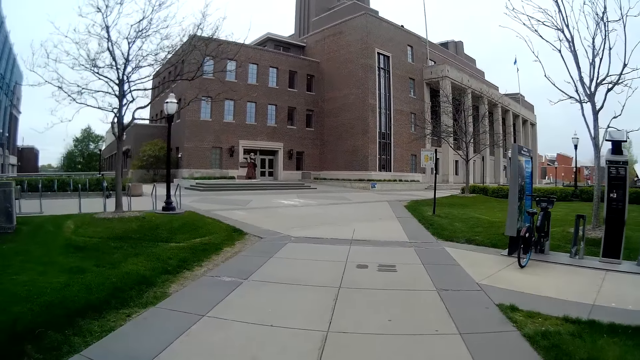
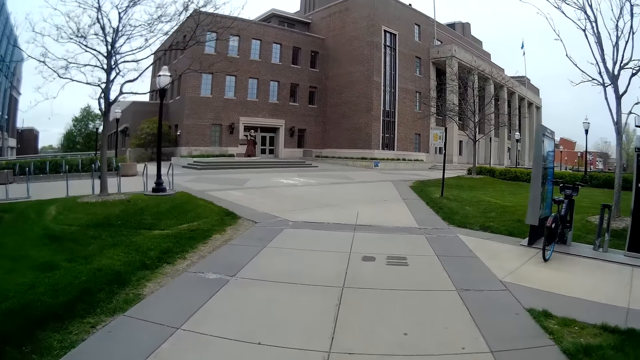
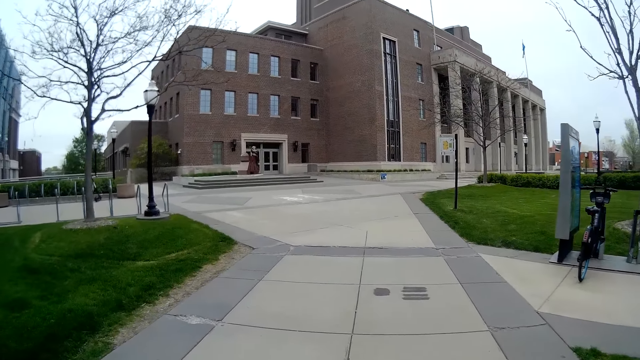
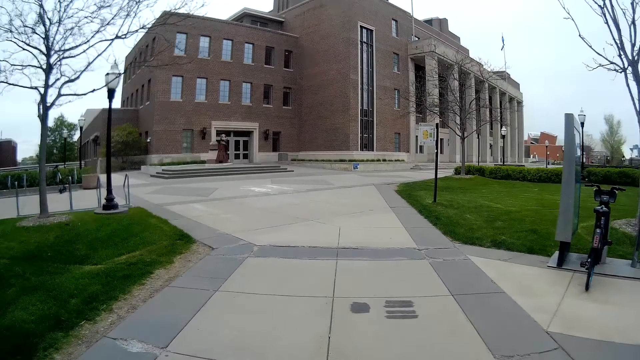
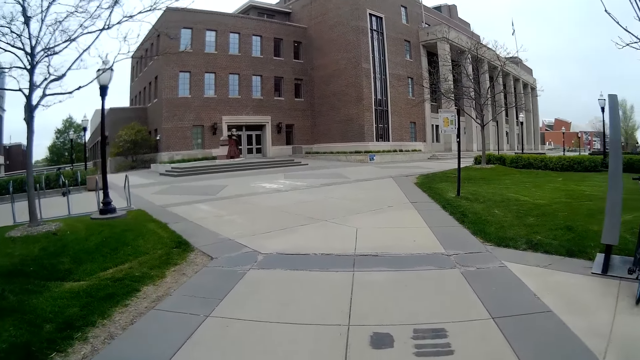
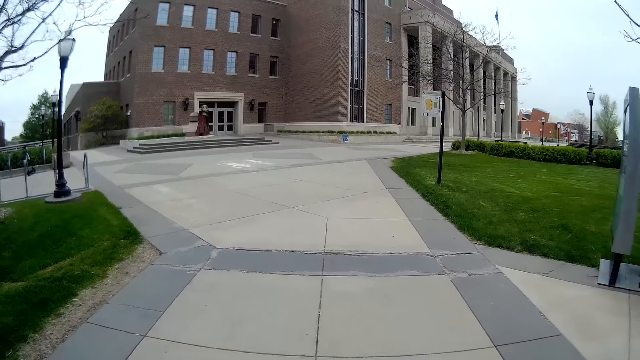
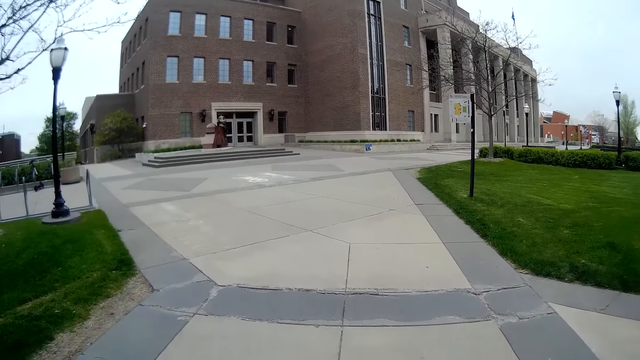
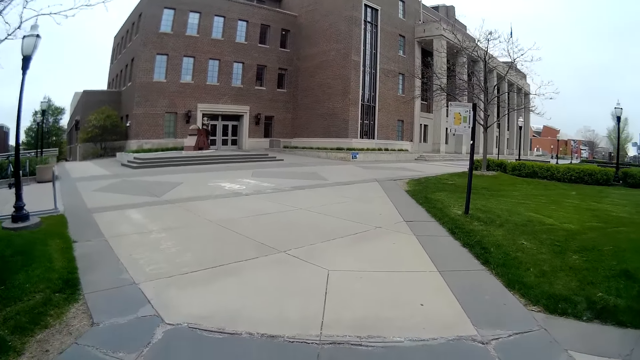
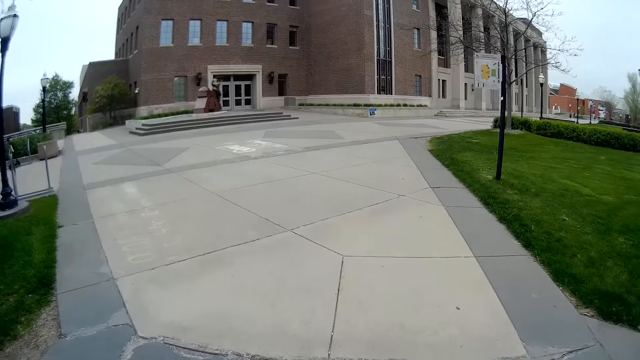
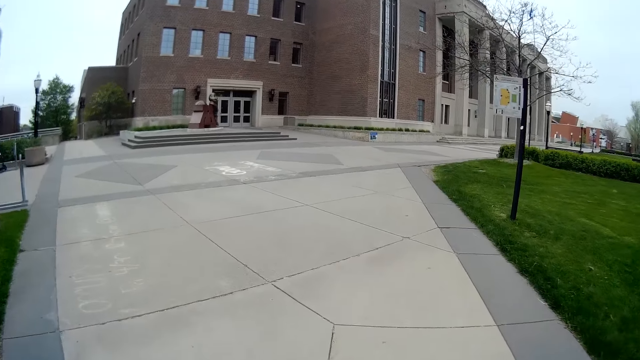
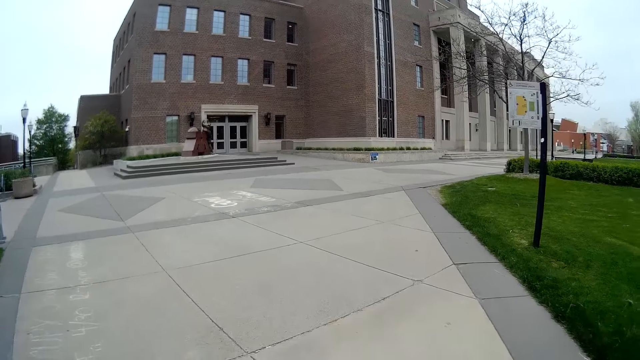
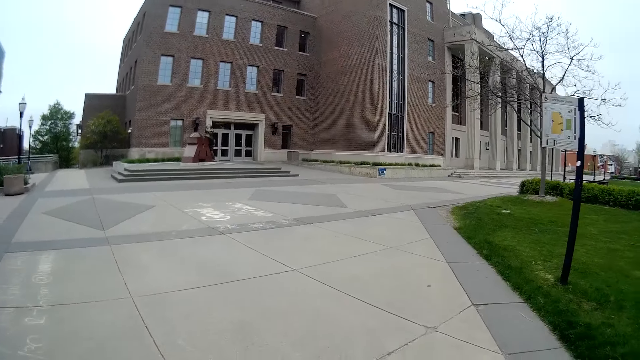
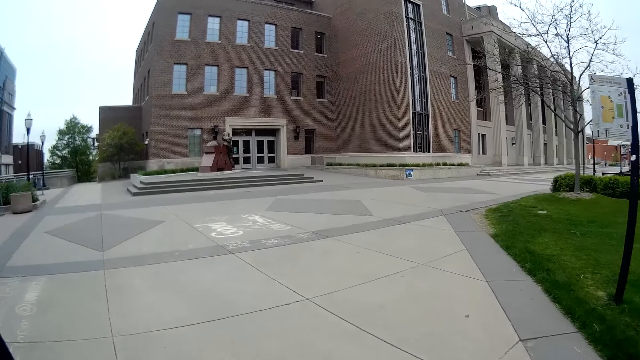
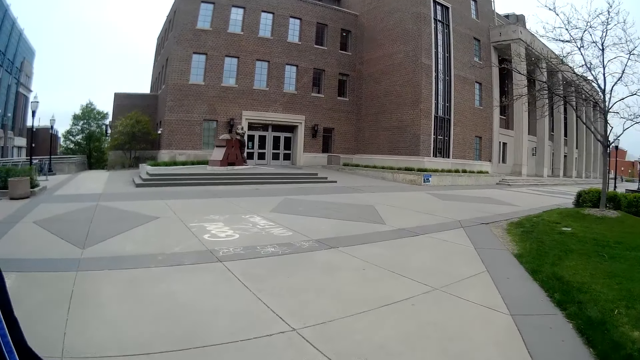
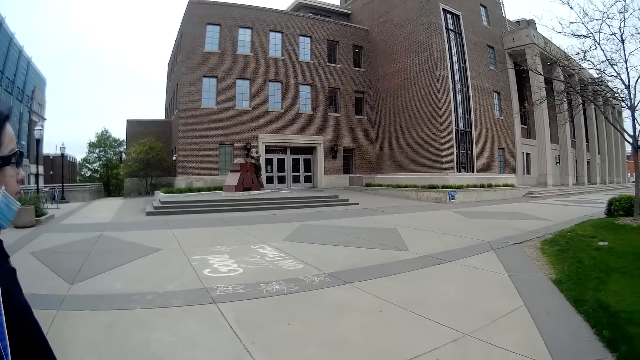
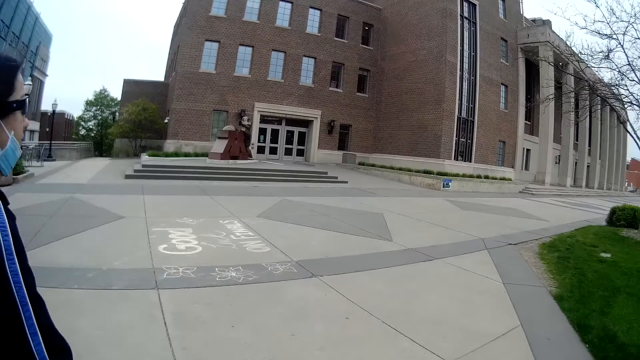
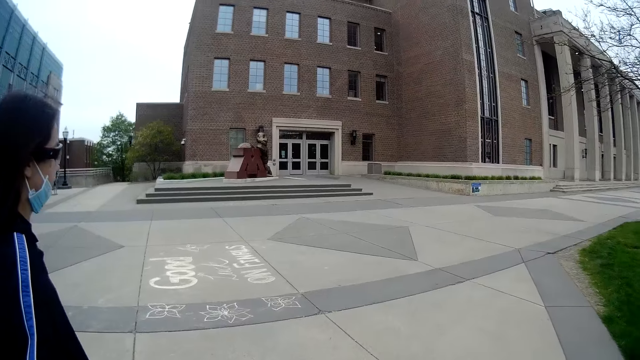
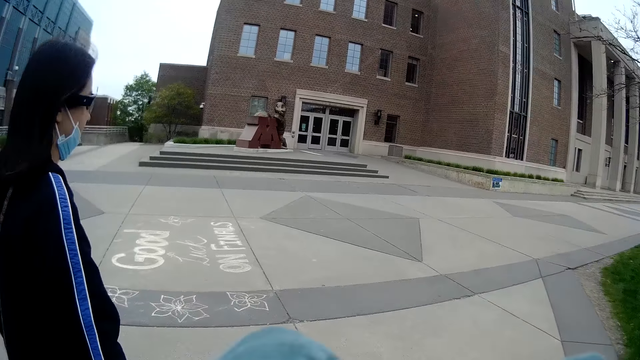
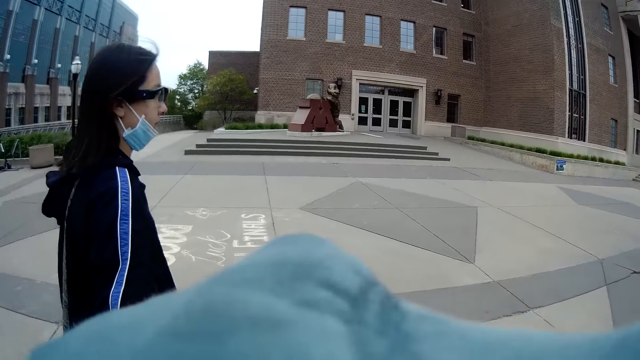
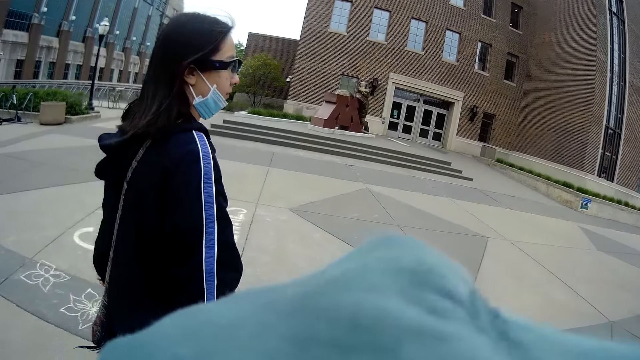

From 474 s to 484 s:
A lady walks around. The camera wearer walks around.

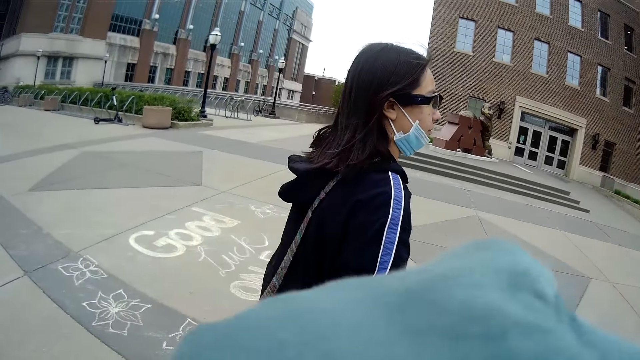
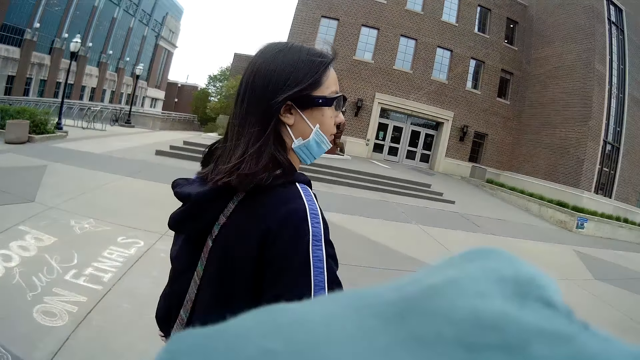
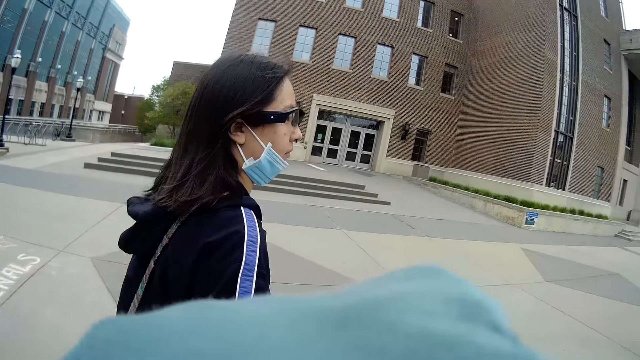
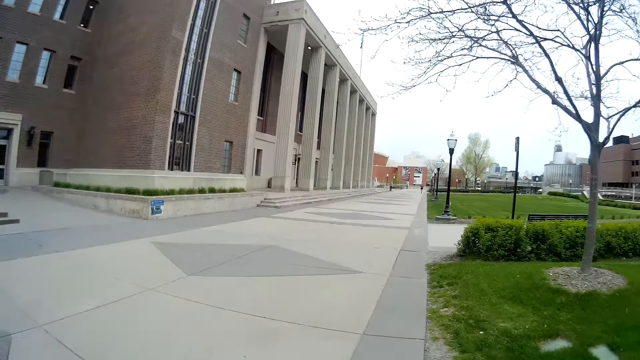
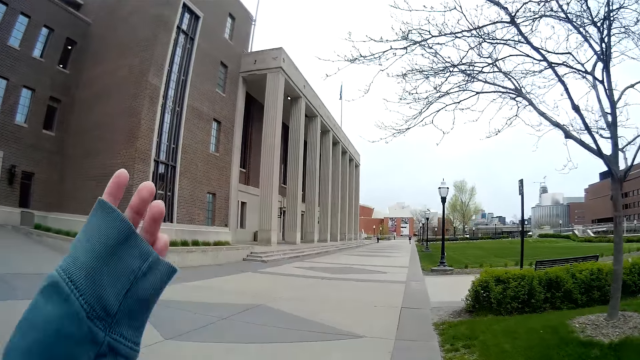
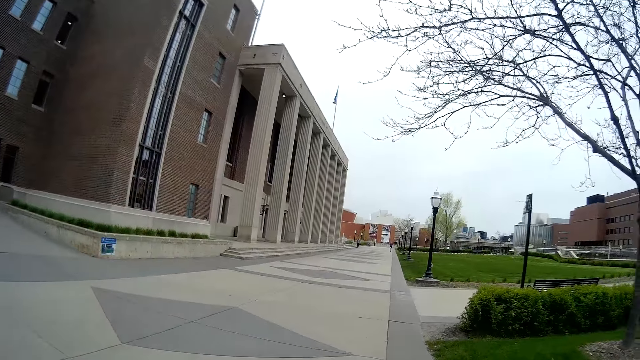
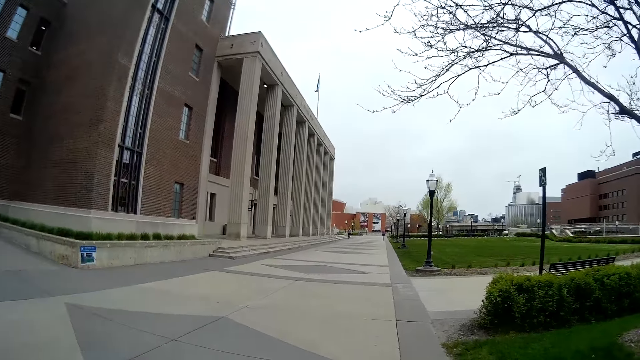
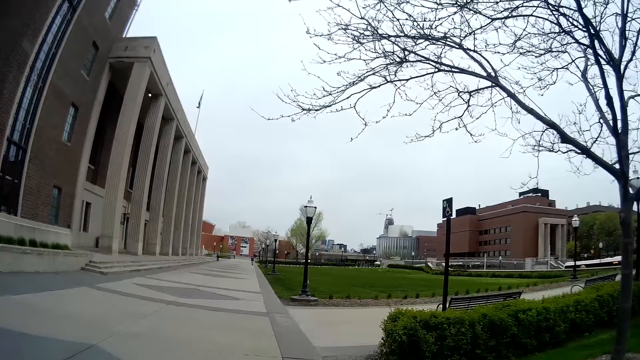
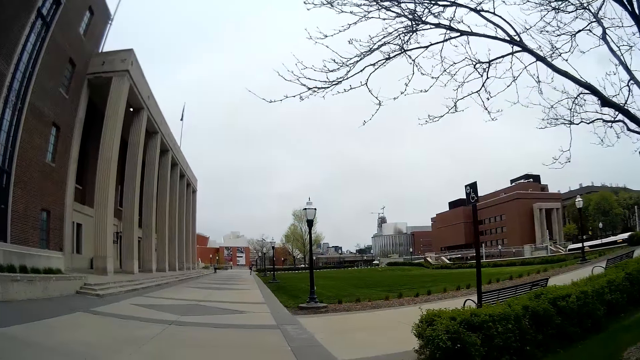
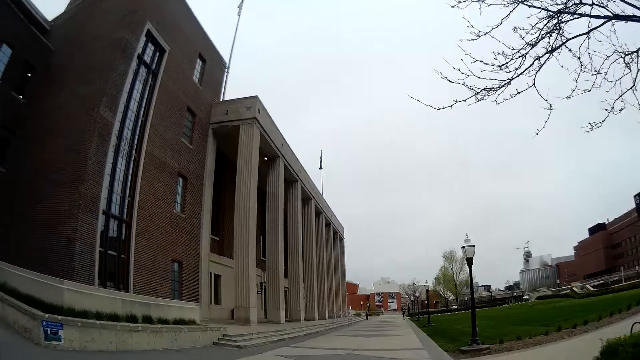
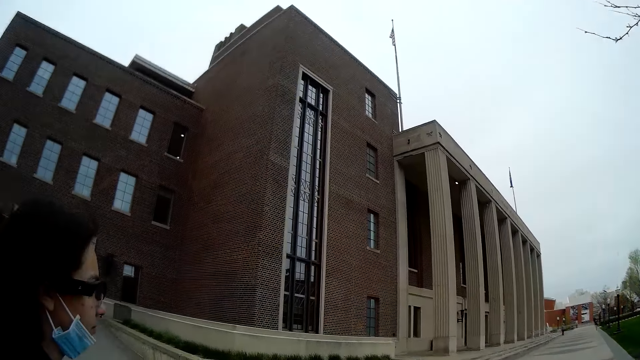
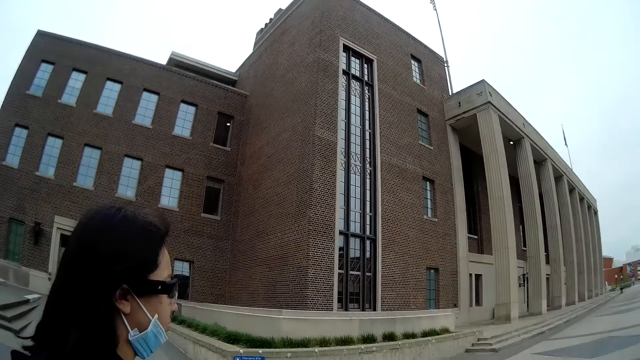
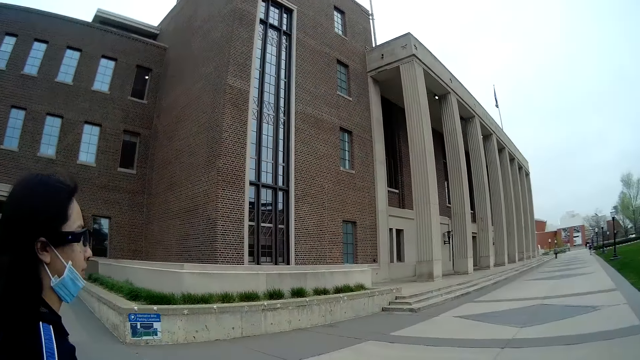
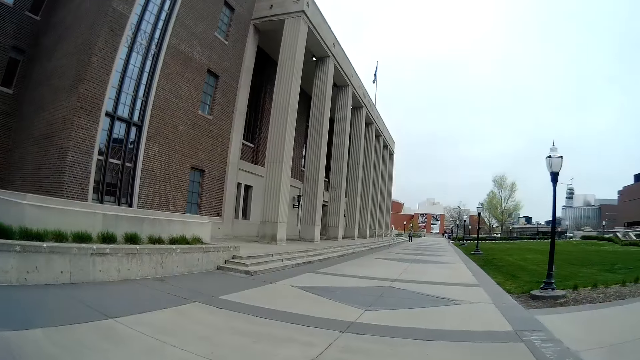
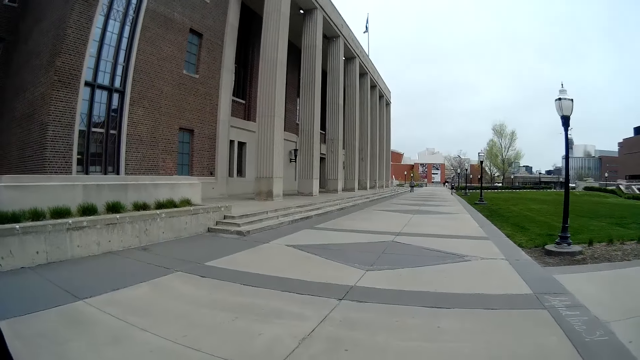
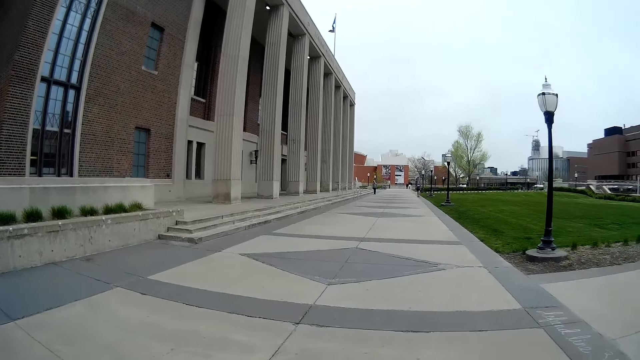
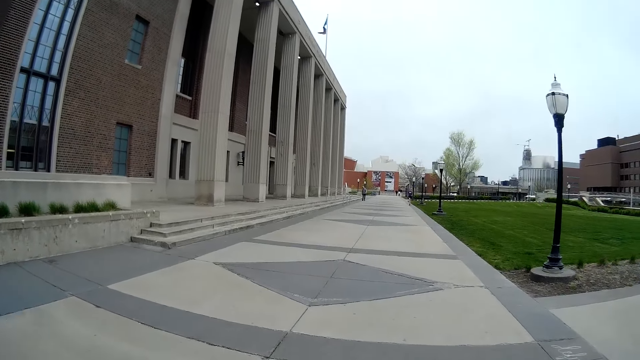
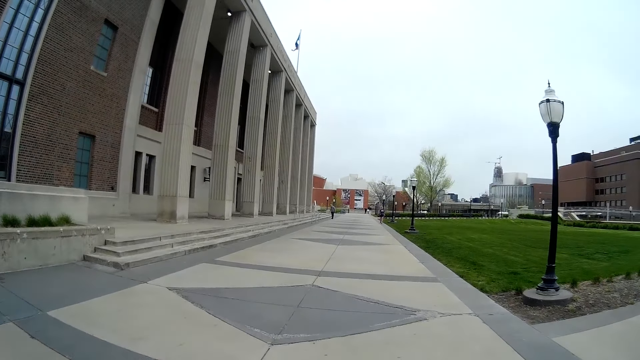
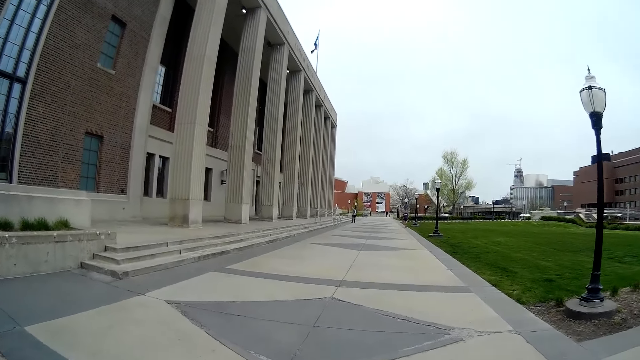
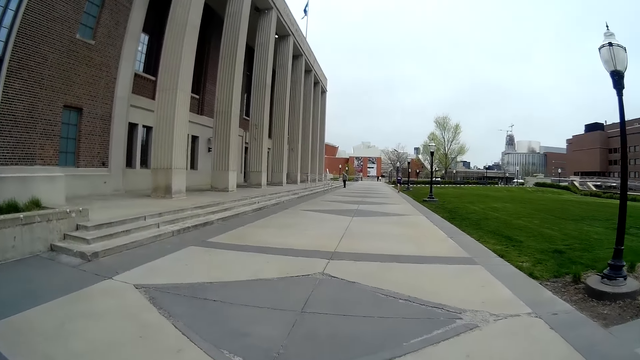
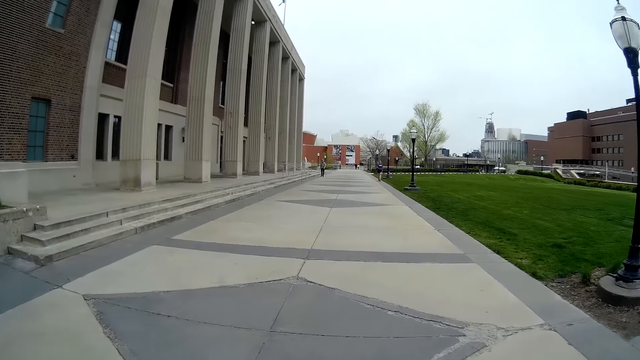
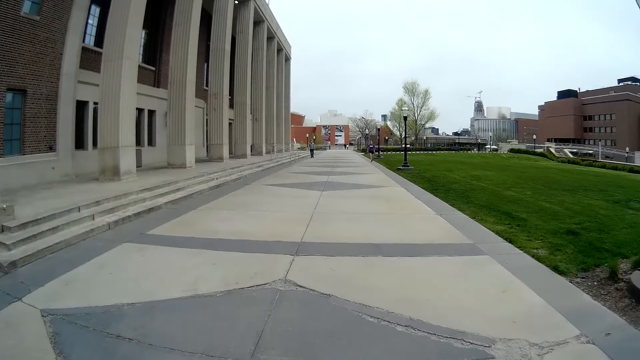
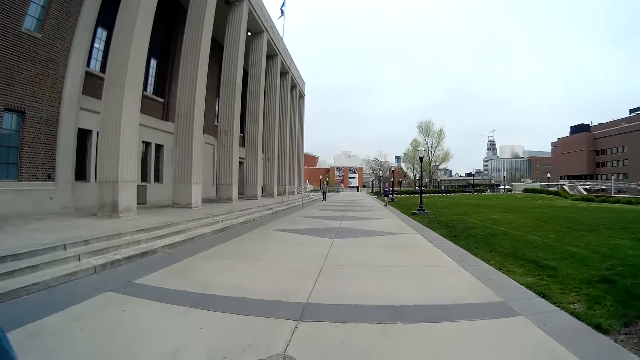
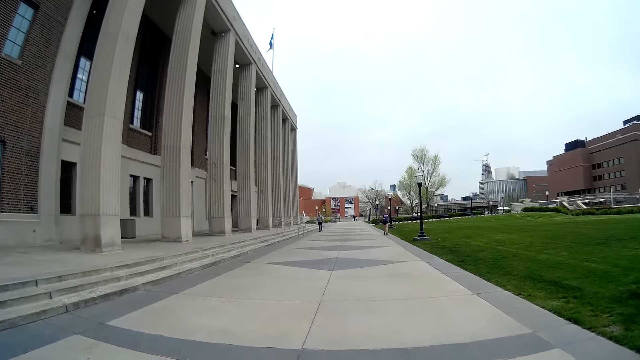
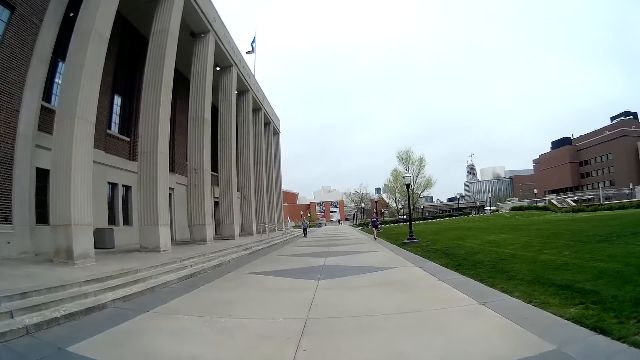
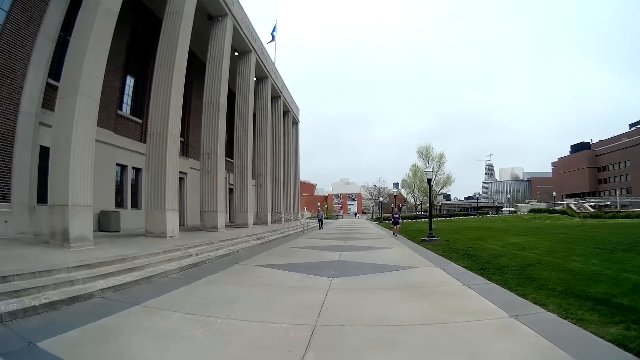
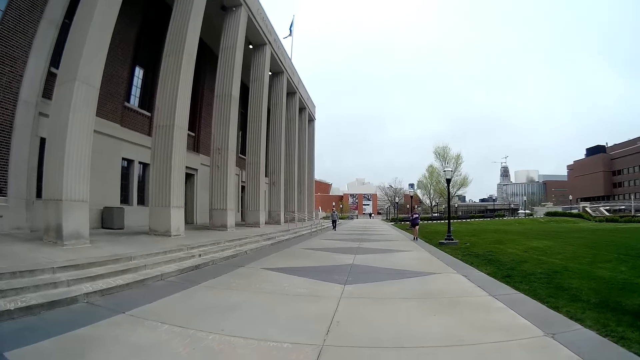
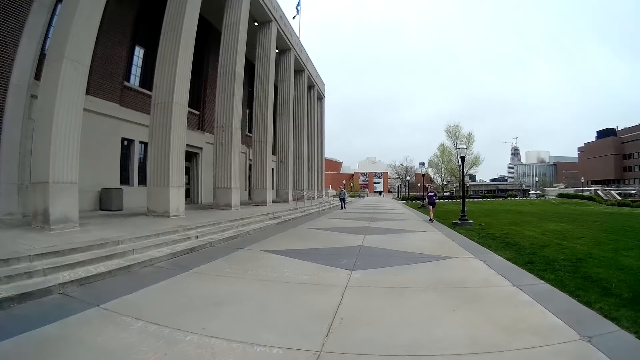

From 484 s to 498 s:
The camera wearer moves a hand. A lady walks around. The camera wearer walks around. A man walks on the sidewalk. A runner runs on the sidewalk. The camera wearer moves the hand.
